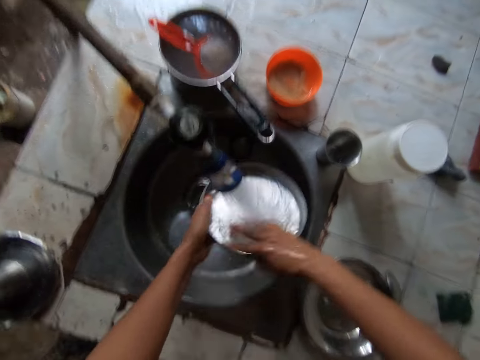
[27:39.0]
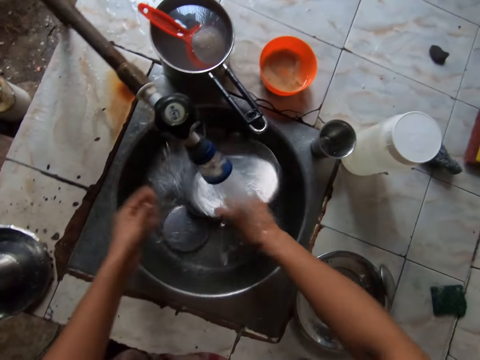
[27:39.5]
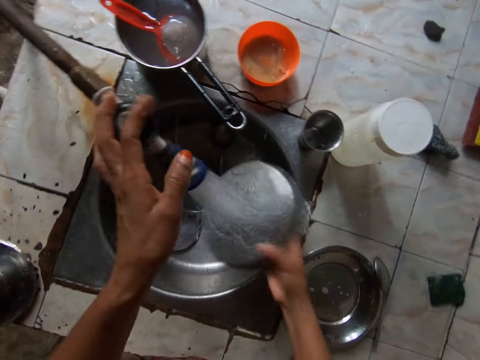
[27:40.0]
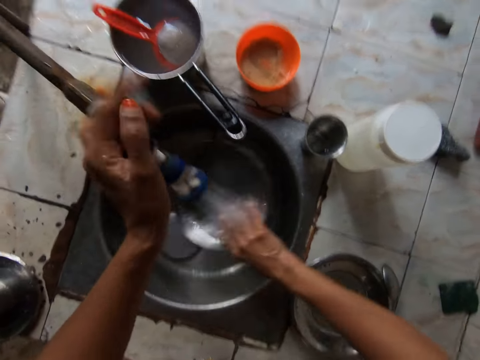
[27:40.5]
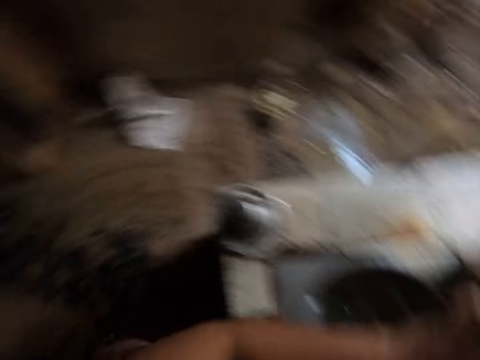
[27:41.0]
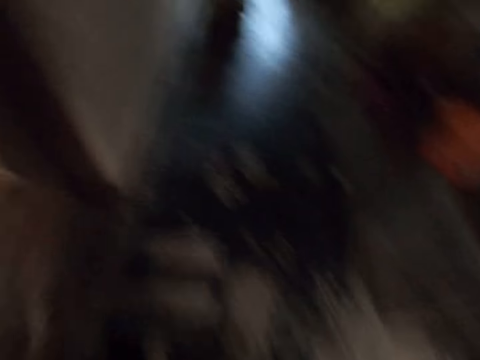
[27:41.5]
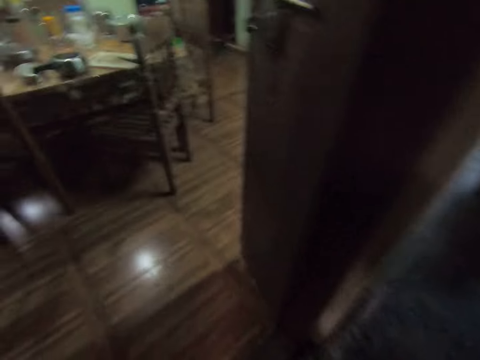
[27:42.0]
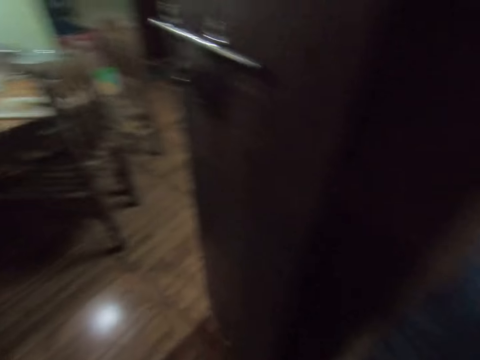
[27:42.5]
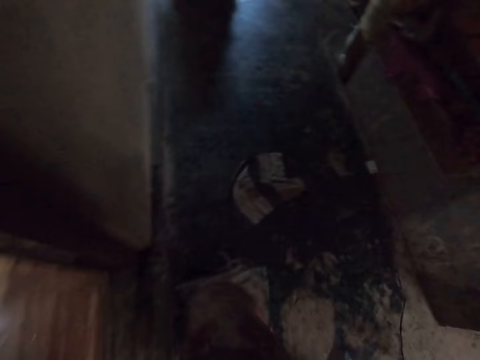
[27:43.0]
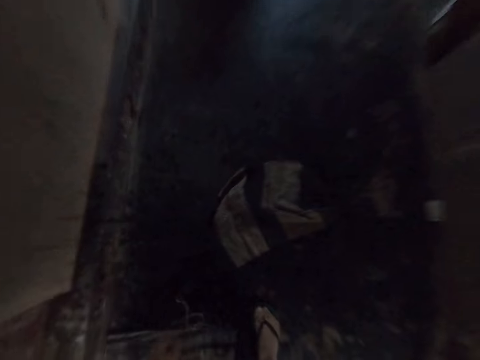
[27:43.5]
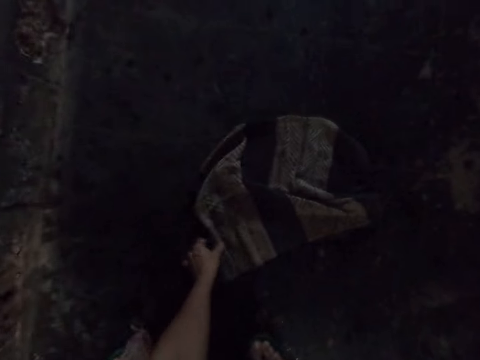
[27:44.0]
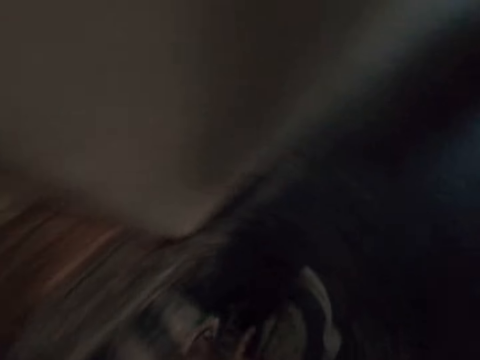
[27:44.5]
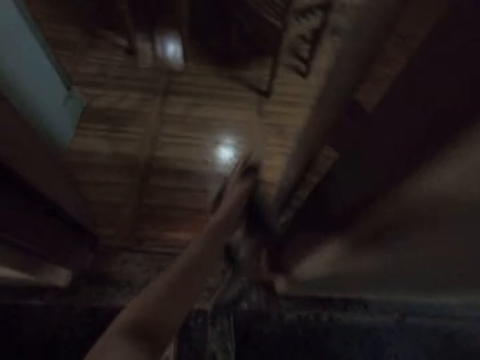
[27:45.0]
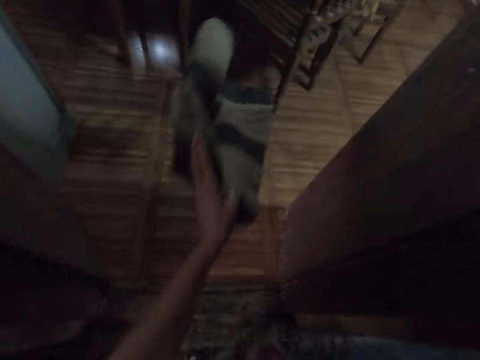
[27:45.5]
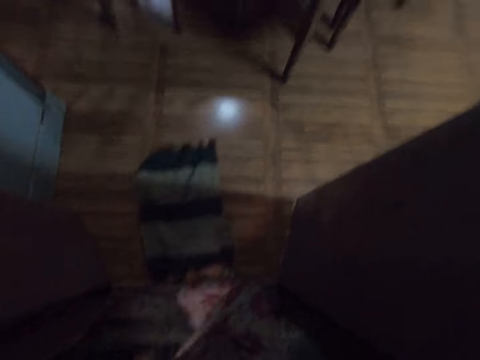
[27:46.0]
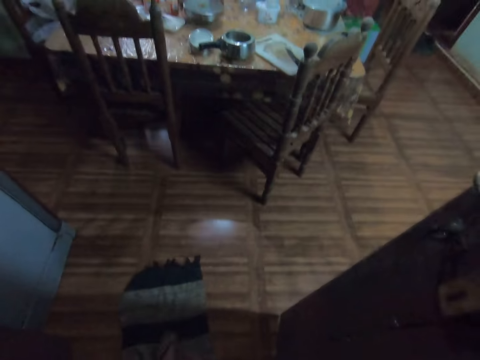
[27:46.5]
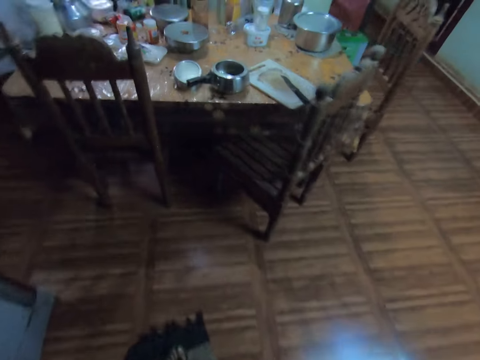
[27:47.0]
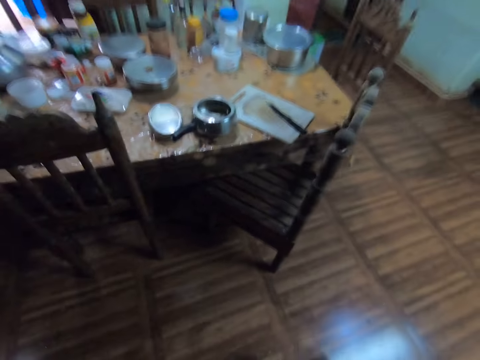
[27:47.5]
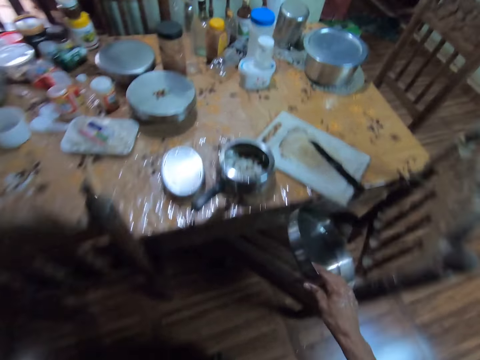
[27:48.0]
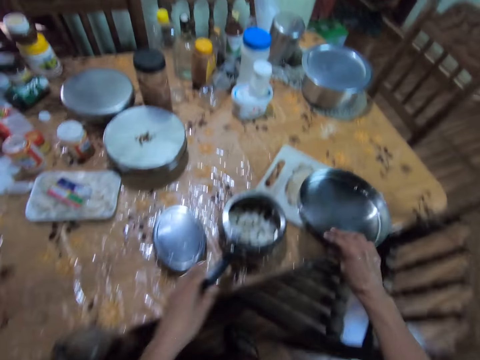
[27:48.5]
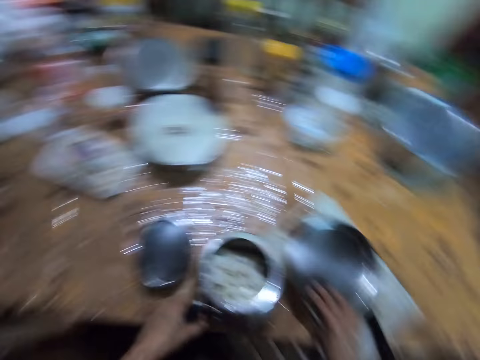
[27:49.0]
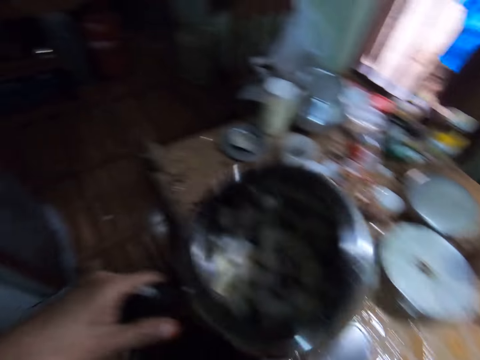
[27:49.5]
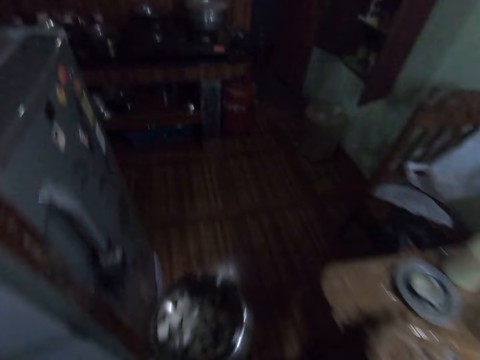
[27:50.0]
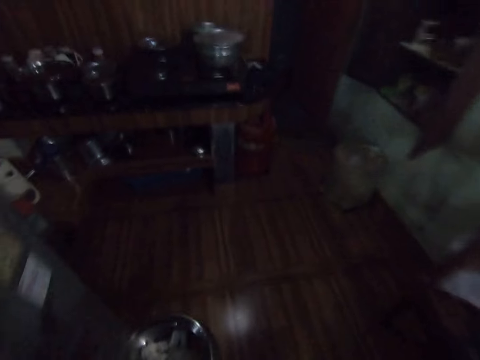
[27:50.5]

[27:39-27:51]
The camera wearer turns off the tap with her left hand. She moves a rag on the floor. She picks a piece of cloth from the floor with her left hand. She drops the piece of cloth on the floor with her left hand. She walks through the door. She drops the plate on the table with her right hand. She picks the pot from the table with her left hand. She carries a pan.

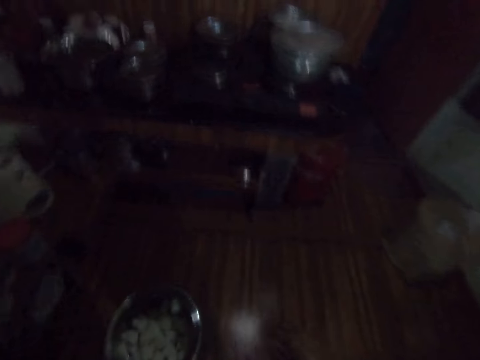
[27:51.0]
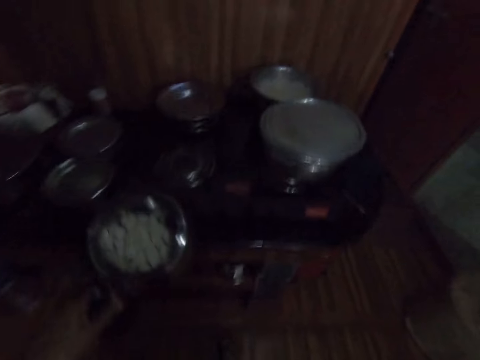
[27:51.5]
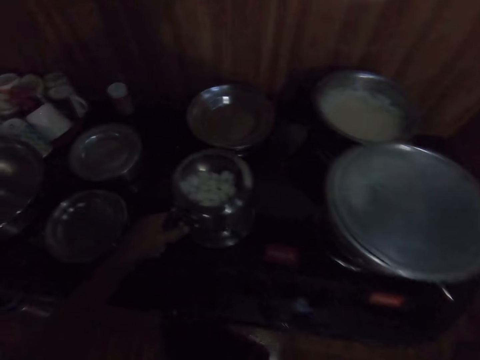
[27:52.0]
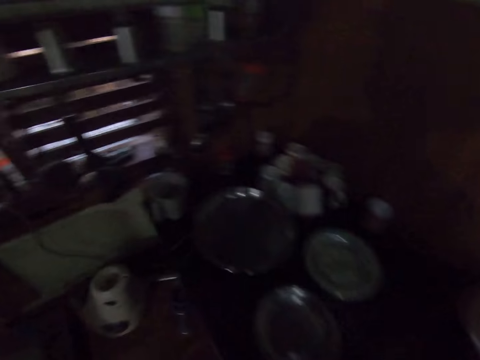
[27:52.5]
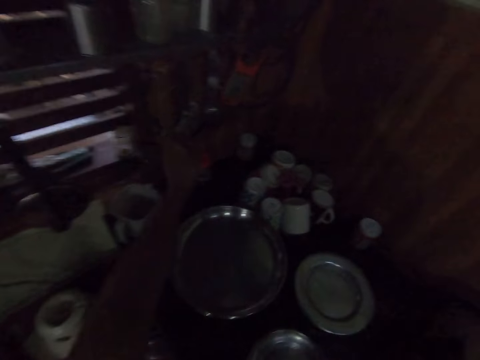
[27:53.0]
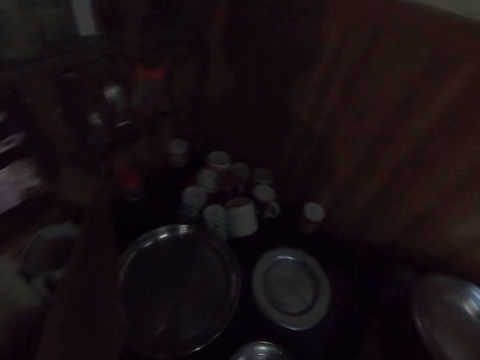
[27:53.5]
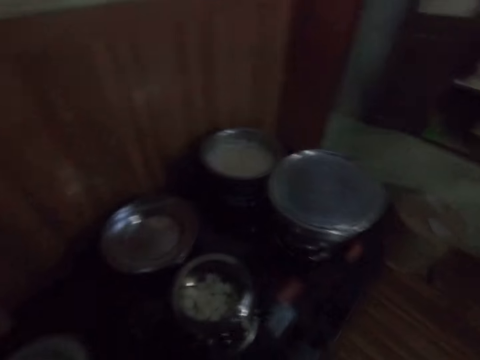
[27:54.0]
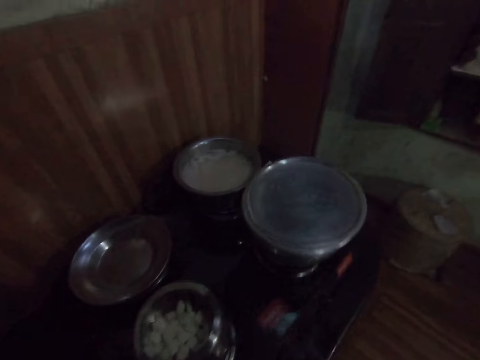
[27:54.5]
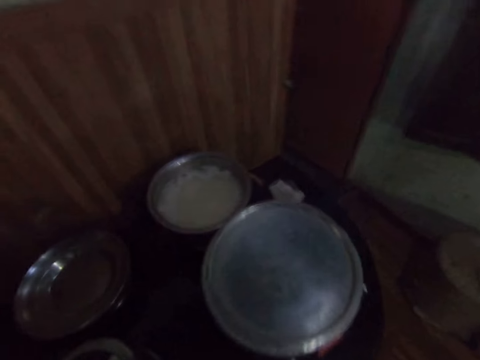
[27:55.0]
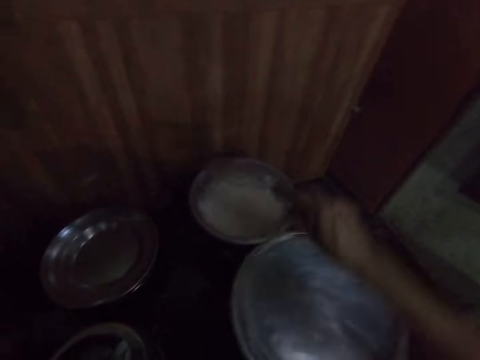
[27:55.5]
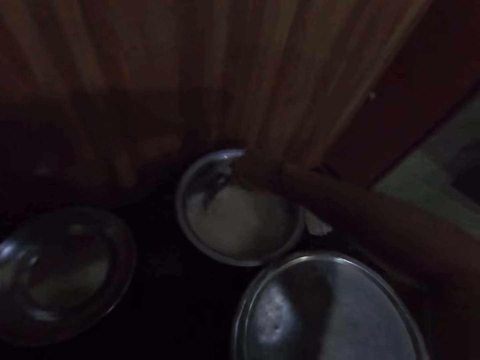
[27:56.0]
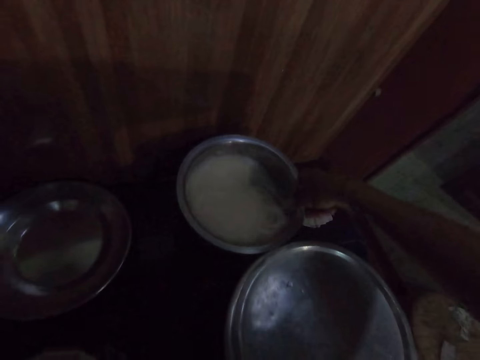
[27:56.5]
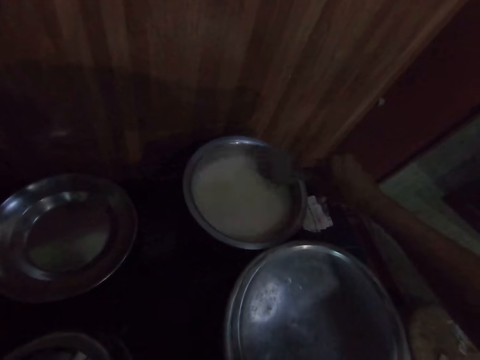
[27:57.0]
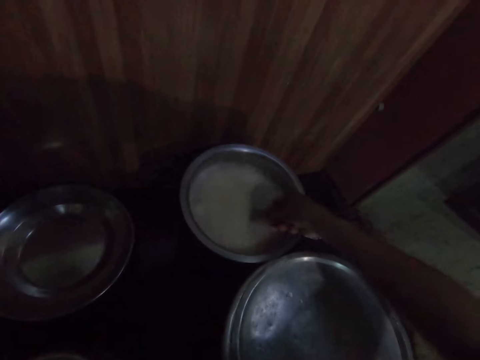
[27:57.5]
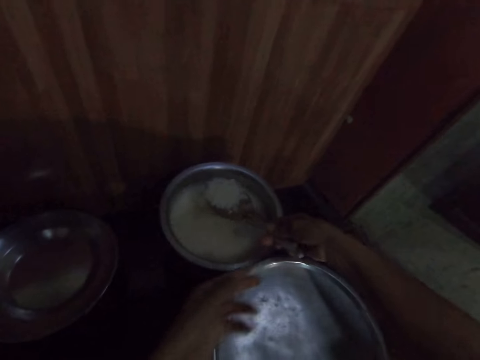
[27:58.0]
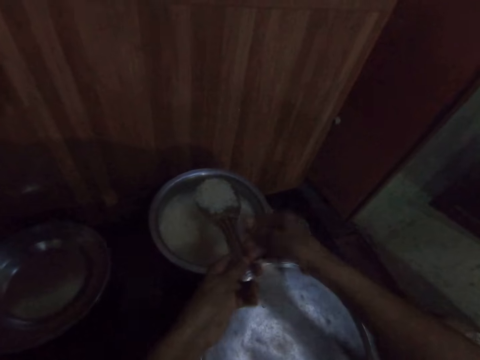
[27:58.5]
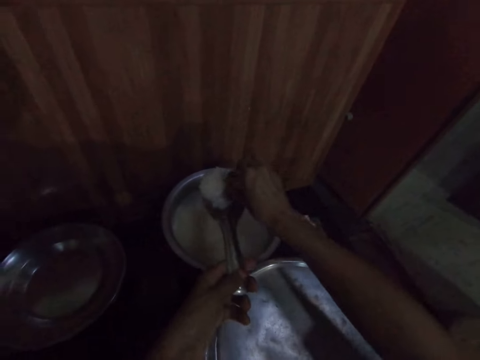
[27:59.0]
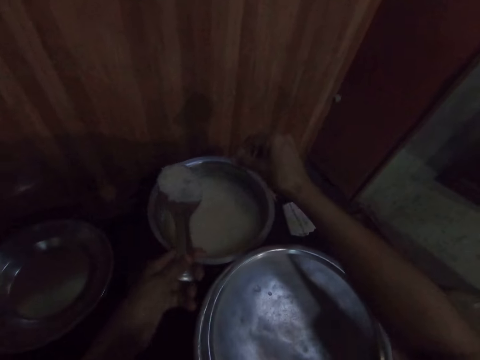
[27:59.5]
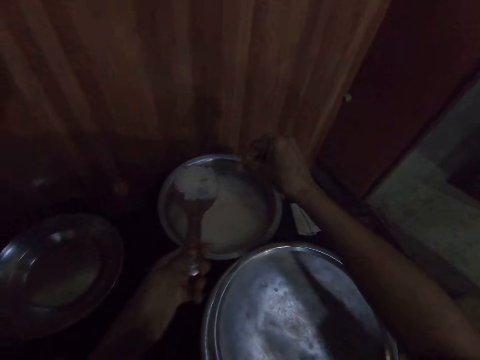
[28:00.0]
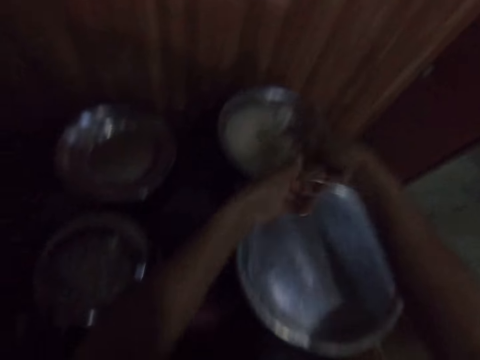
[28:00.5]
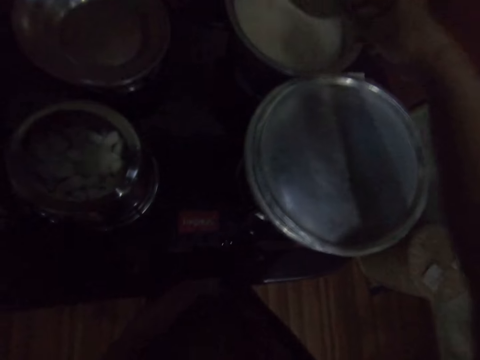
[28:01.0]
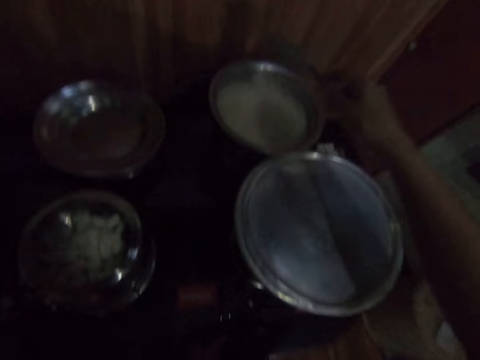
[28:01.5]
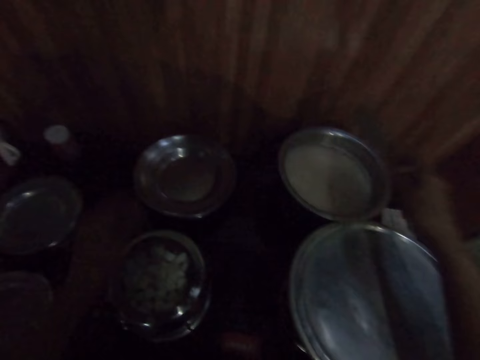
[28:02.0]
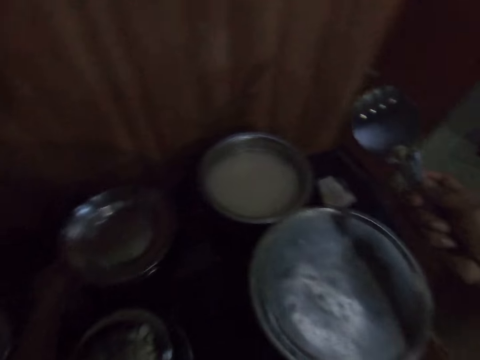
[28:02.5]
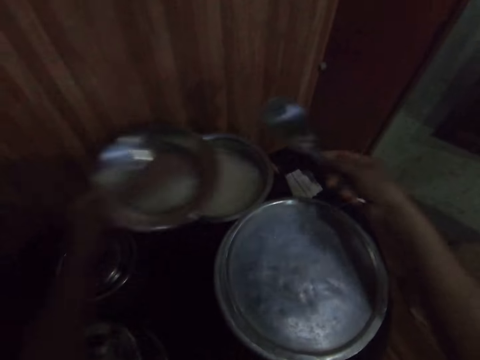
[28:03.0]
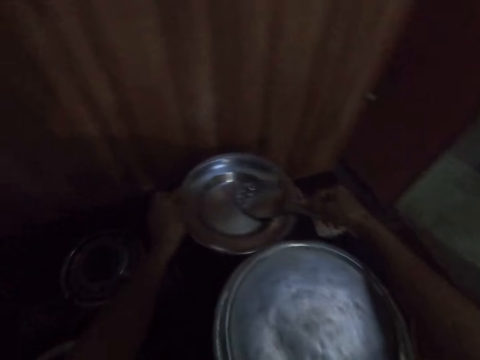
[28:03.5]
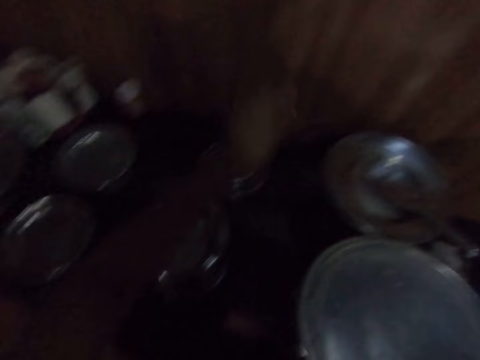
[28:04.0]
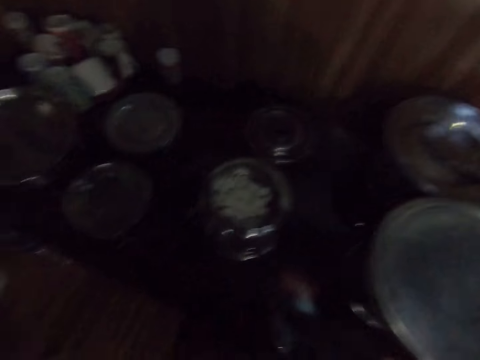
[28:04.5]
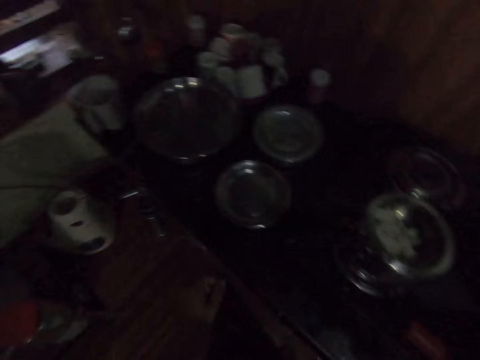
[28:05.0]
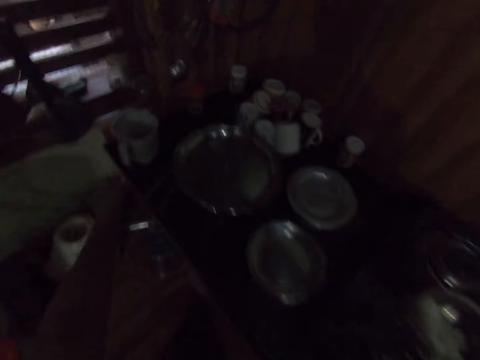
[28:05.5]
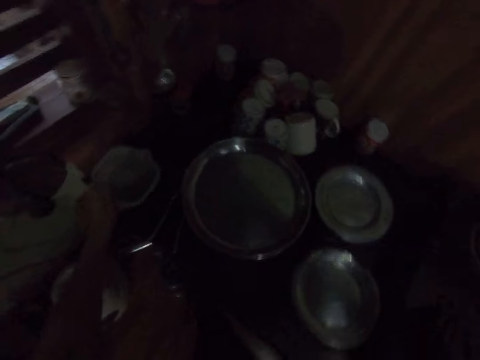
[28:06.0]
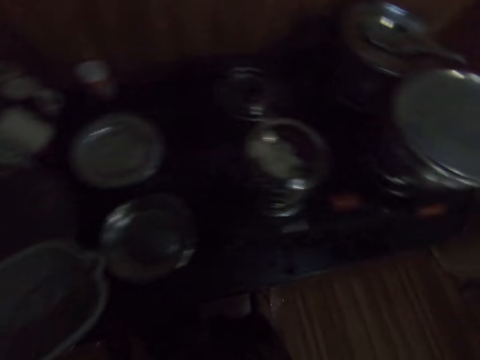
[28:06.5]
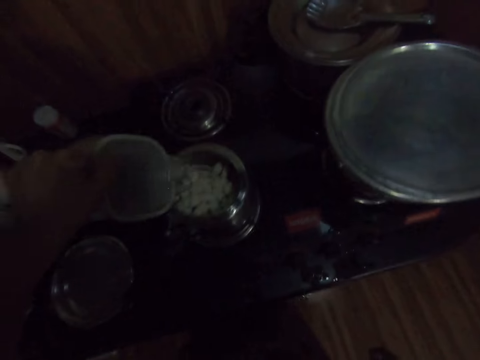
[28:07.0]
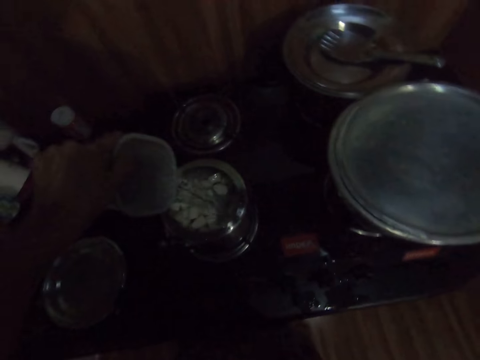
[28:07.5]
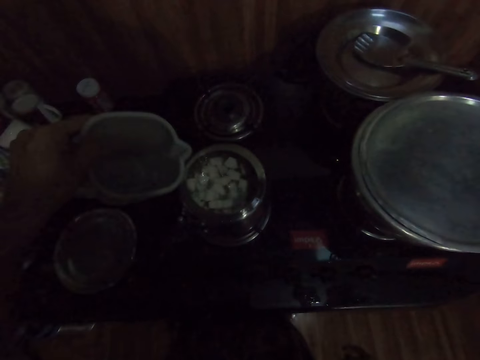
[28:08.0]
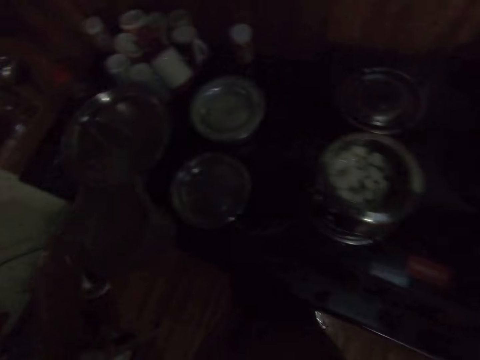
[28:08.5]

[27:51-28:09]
The camera wearer drops the pot on a cooker with her left hand. She picks a serving spoon from a rack with her left hand. She stirs the pot of rice on the cooker with the spoon in her right hand. She scoops rice out of the pot with the spoon in her right hand. She passes the spoon from her right hand to her left hand. She picks some rice from the spoon with her right hand. She passes the spoon from her left hand to her right hand. She turns the rice into the pot with the spoon in her right hand. She turns a knob on the cooker. She picks a pot lid from the cooker with her left hand. She covers the pot with the lid with her left hand. She drops the spoon on the pot lid with her right hand. She picks a jug of water from a kitchen counter with her left hand. She pours water from the jug into the pot with her left hand. She returns the jug.
